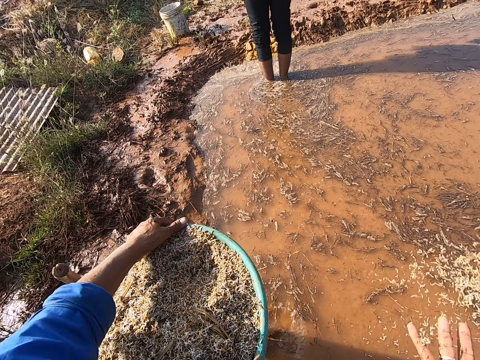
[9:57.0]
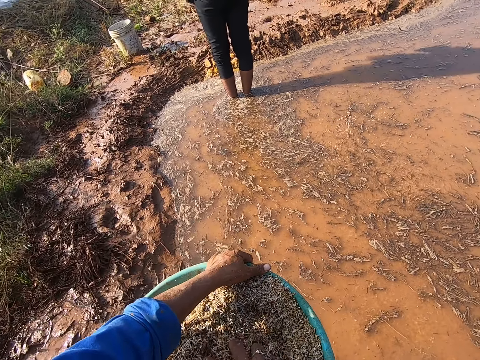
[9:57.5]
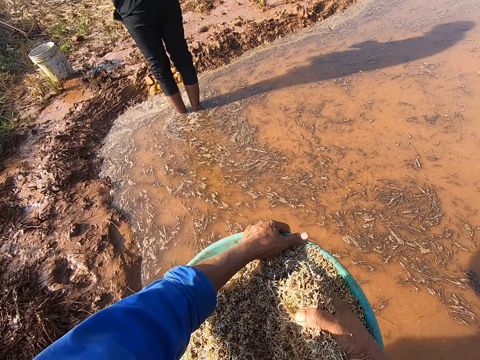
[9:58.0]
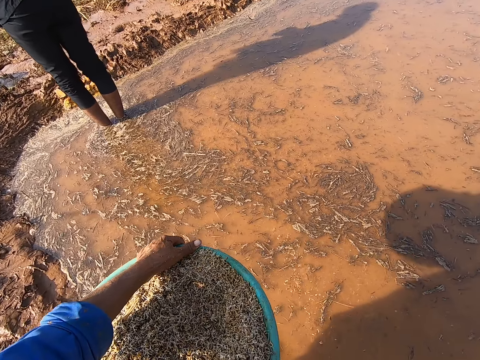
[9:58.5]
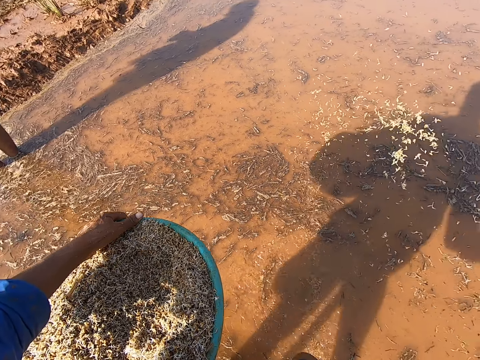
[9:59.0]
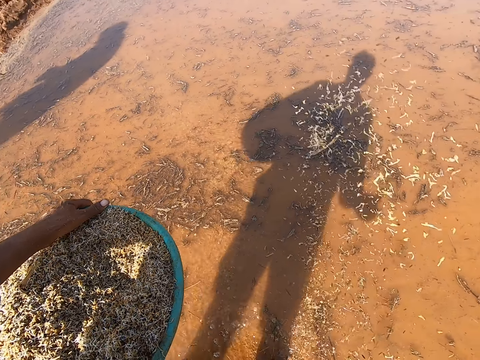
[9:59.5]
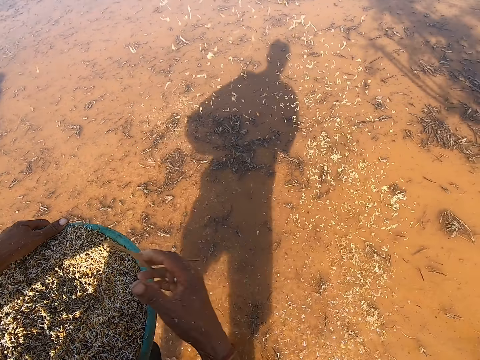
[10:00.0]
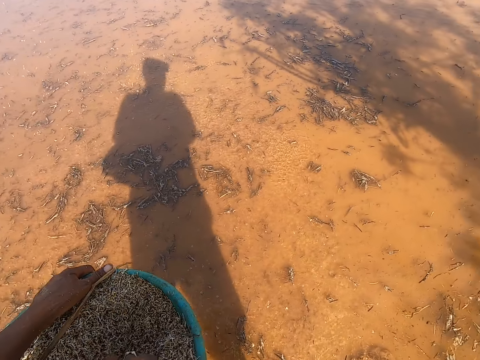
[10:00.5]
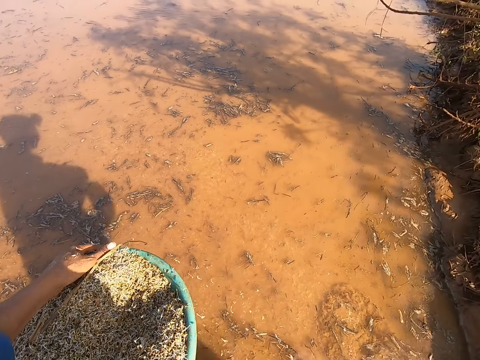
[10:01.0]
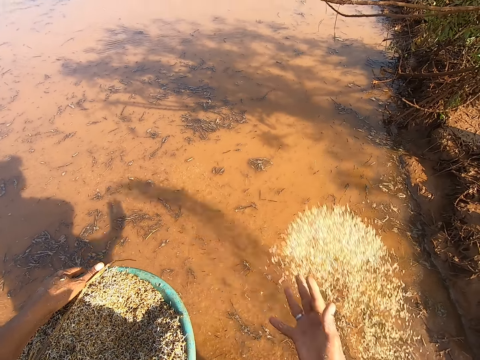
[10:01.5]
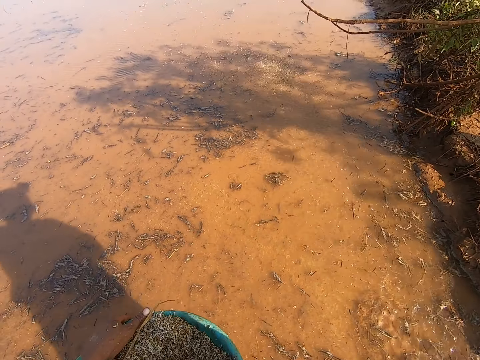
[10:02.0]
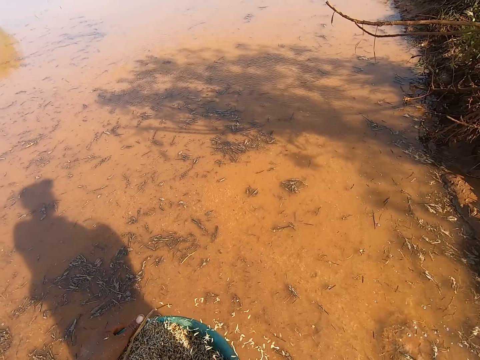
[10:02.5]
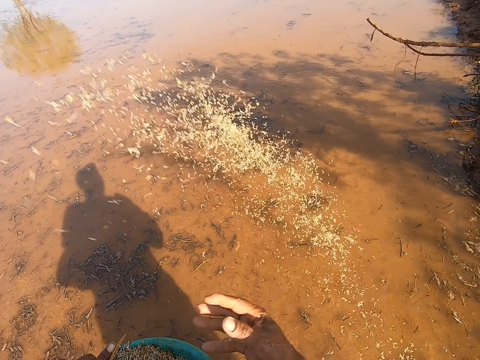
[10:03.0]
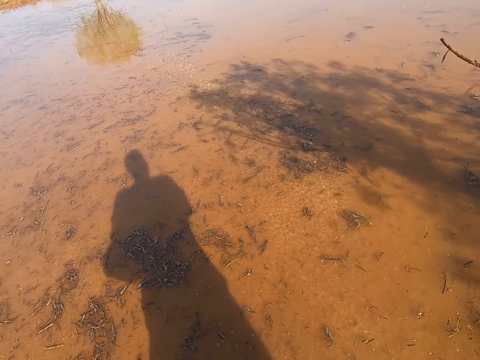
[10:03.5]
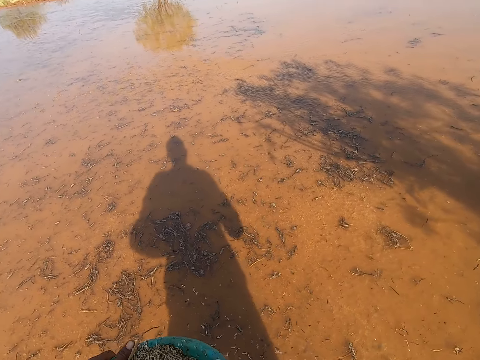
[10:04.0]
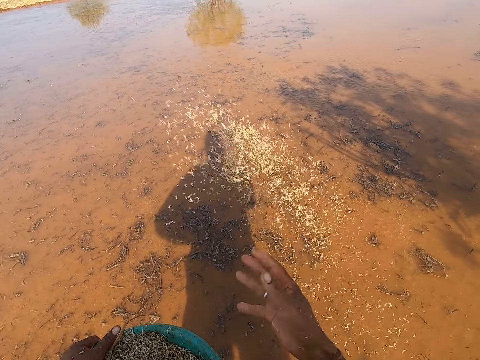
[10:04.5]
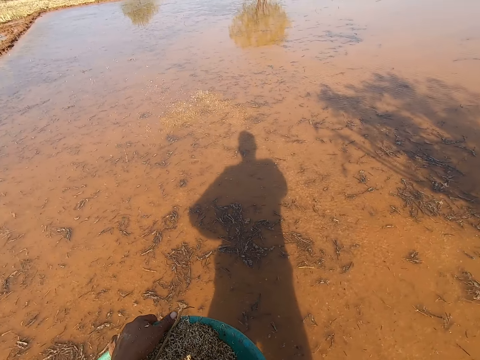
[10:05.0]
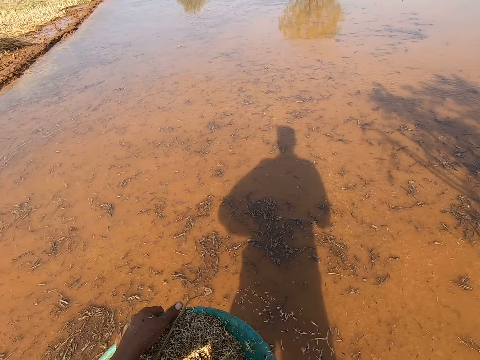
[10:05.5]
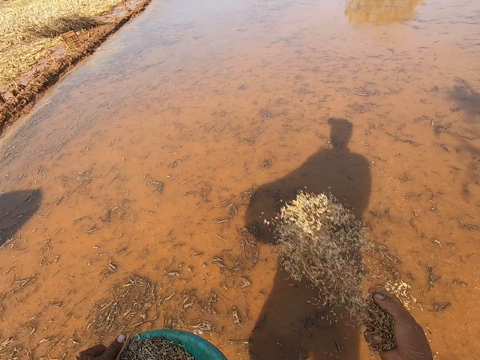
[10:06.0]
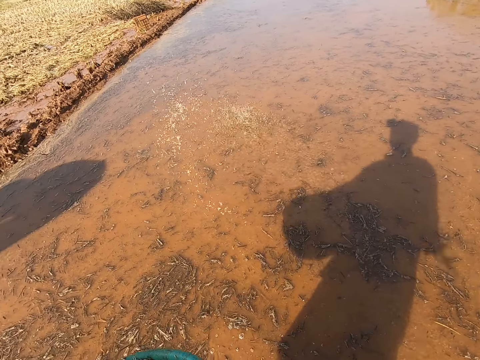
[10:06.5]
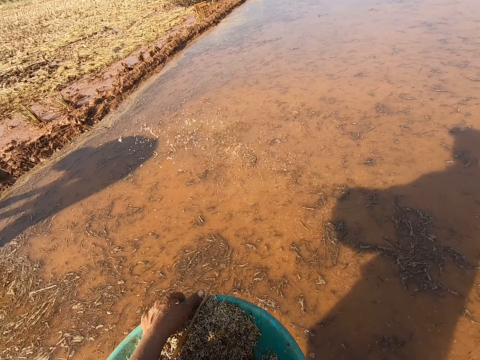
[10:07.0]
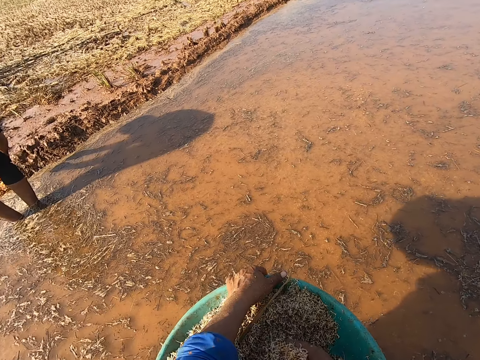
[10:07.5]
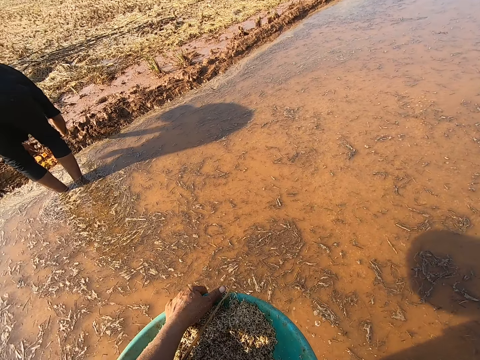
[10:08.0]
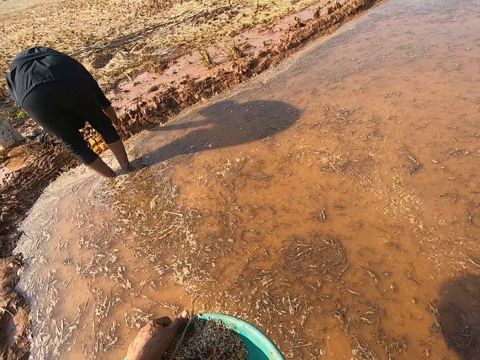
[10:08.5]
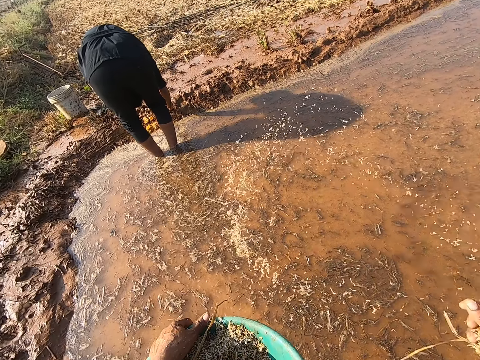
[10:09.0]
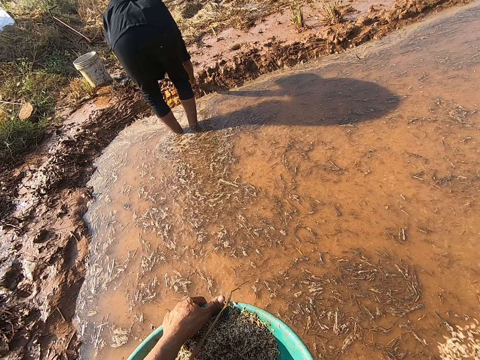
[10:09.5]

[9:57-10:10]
The camera wearer scoops some barley straw from the bowl in his left hand with his right hand. He sprinkles the barley straw from his right hand into the pond. He scoops some barley straw from the bowl in his left hand with his right hand. He sprinkles the barley straw from his right hand into the pond. He scoops some barley straw from the bowl in his left hand with his right hand. He sprinkles the barley straw from his right hand into the pond. He sprinkles some barley straw from his right hand into the pond. He scoops some barley straw from the bowl in his left hand with his right hand. He sprinkles the barley straw from his right hand into the pond. He scoops some barley straw from the bowl in his left hand with his right hand. He sprinkles the barley straw from his right hand into the pond.

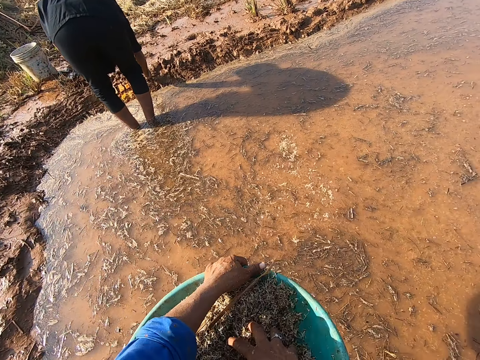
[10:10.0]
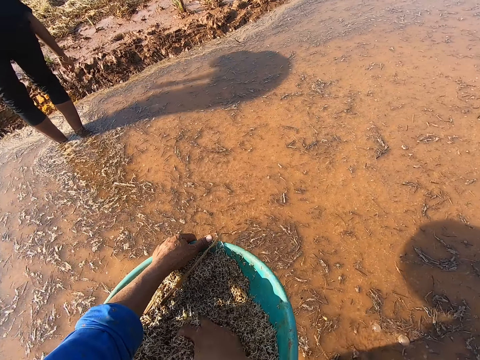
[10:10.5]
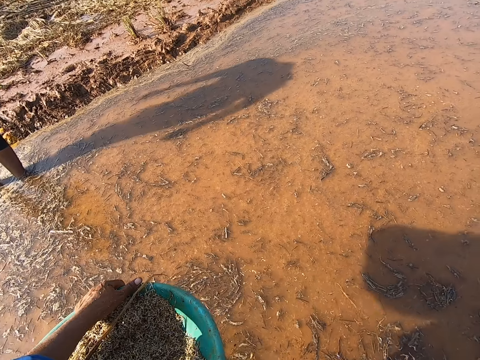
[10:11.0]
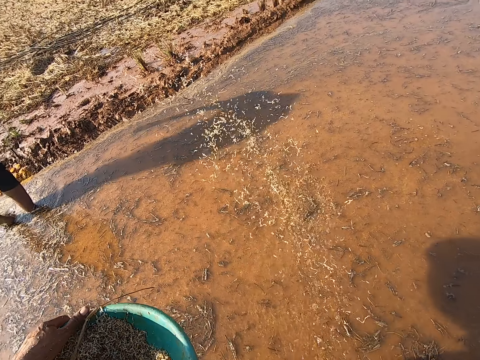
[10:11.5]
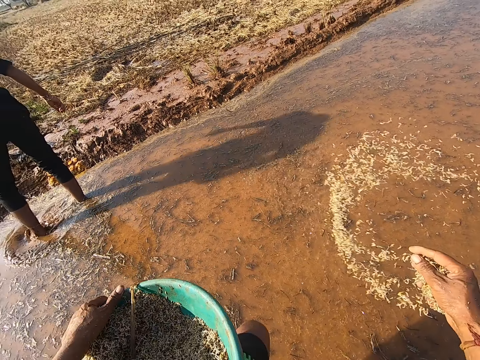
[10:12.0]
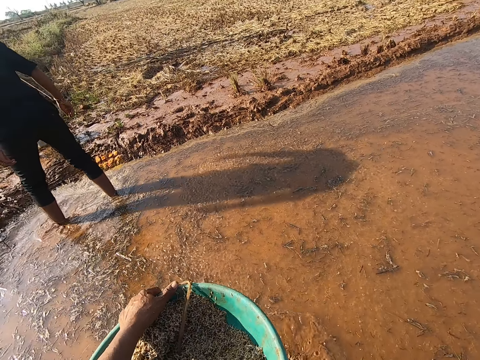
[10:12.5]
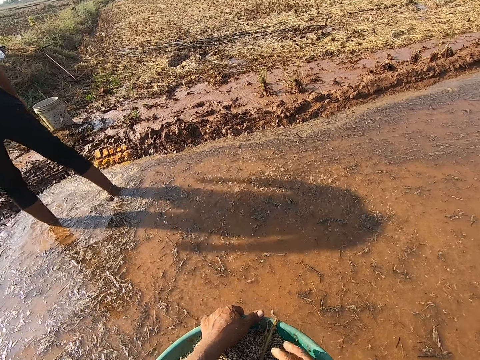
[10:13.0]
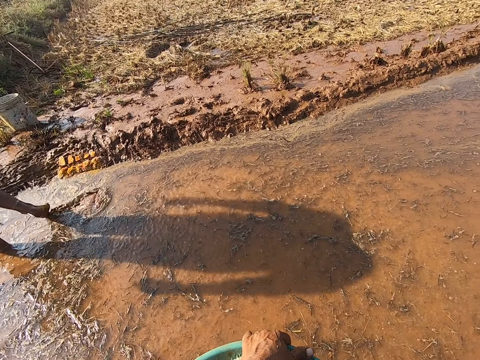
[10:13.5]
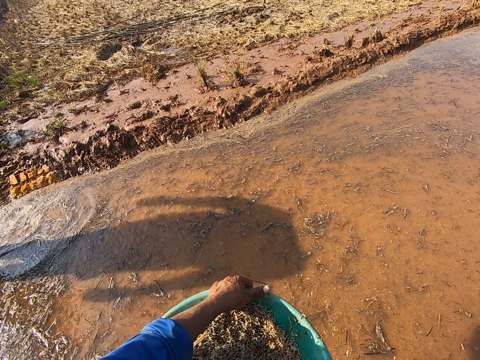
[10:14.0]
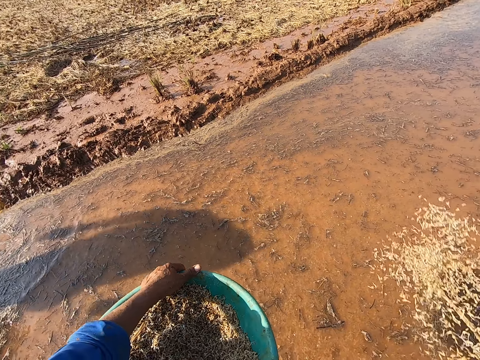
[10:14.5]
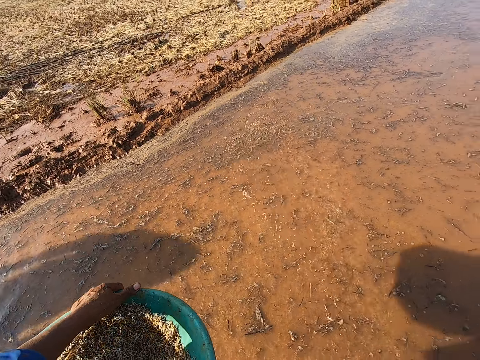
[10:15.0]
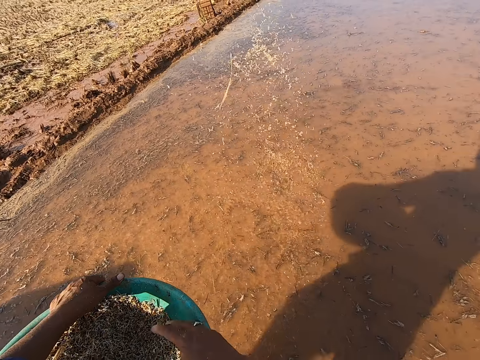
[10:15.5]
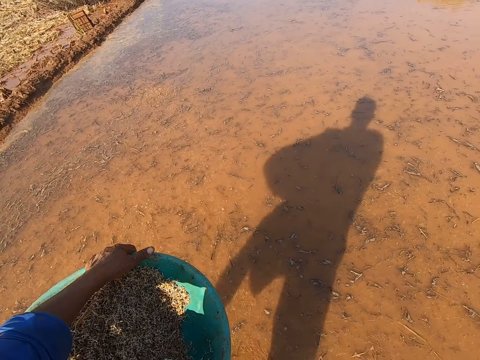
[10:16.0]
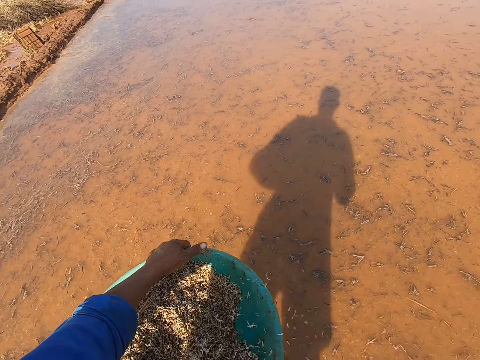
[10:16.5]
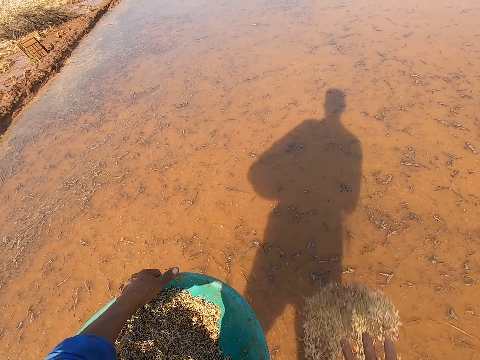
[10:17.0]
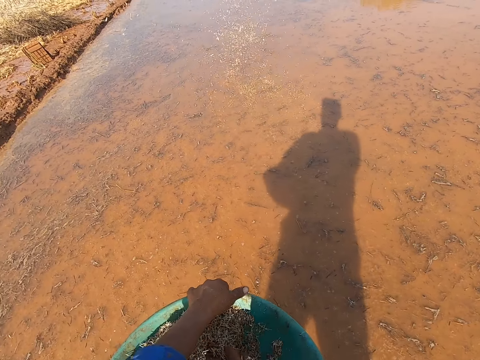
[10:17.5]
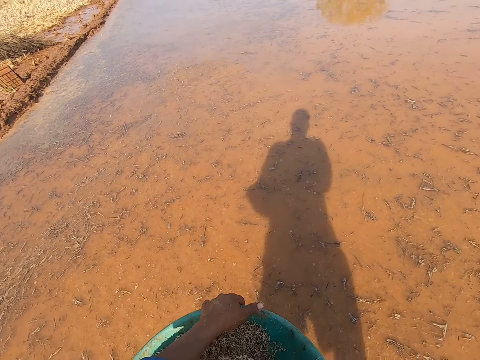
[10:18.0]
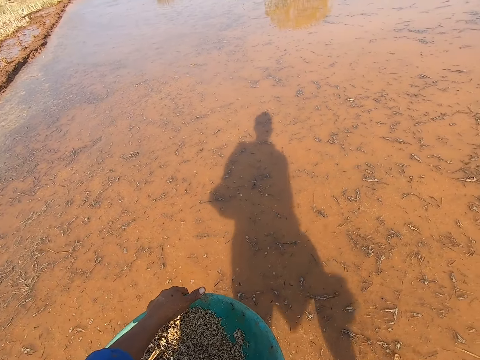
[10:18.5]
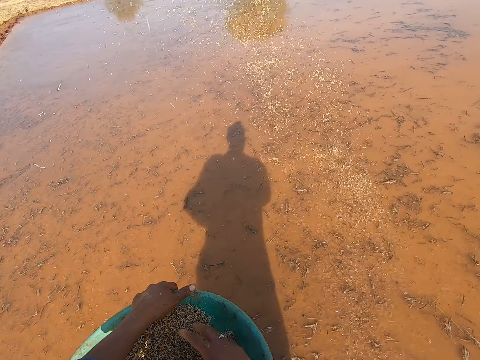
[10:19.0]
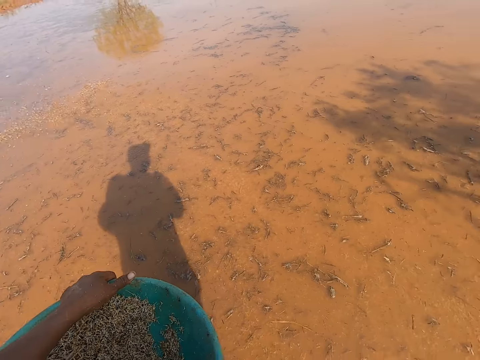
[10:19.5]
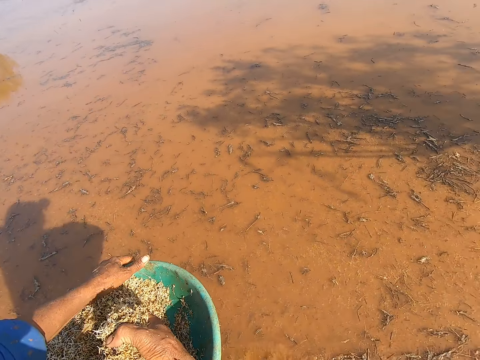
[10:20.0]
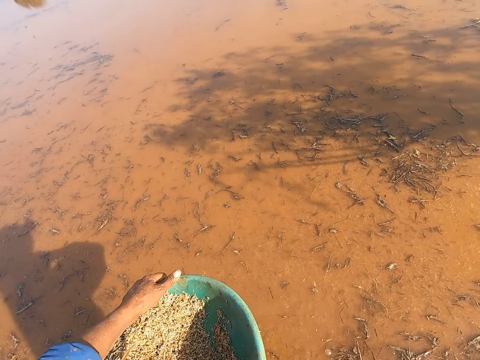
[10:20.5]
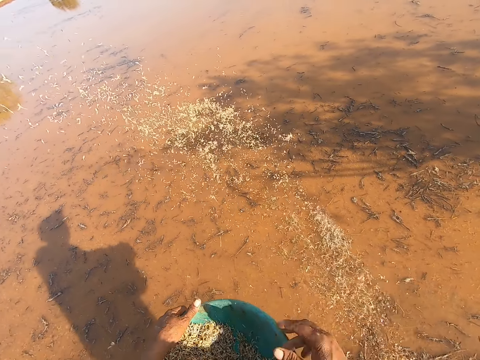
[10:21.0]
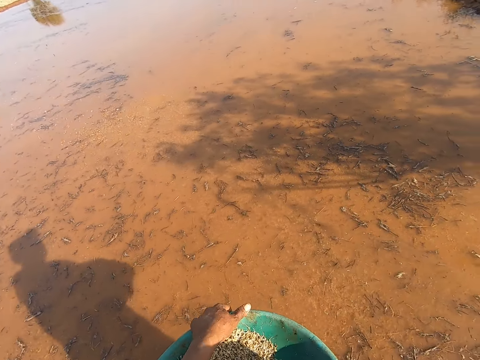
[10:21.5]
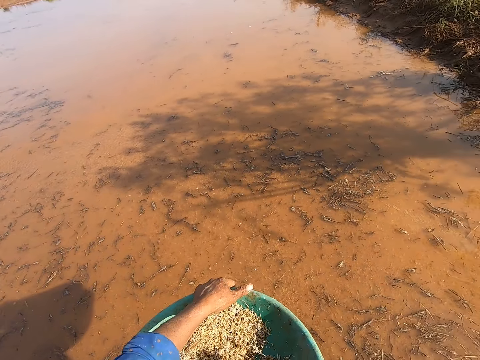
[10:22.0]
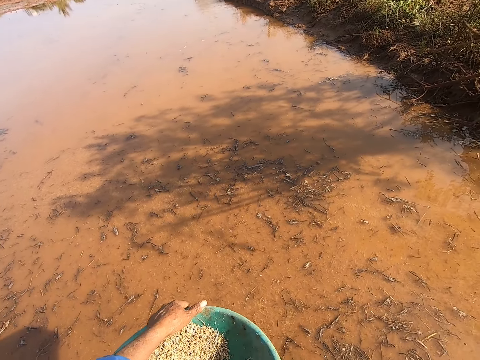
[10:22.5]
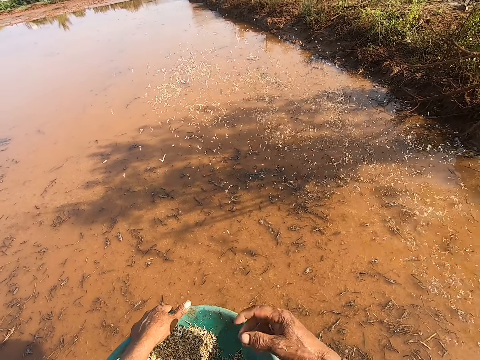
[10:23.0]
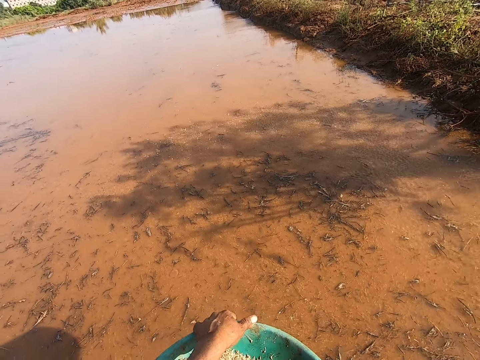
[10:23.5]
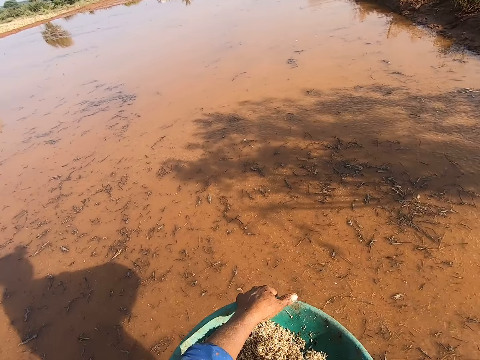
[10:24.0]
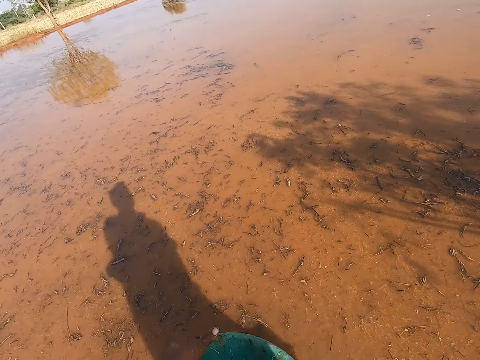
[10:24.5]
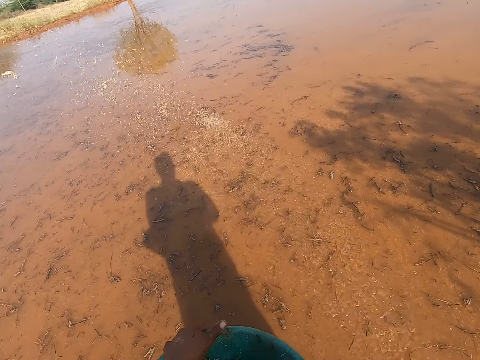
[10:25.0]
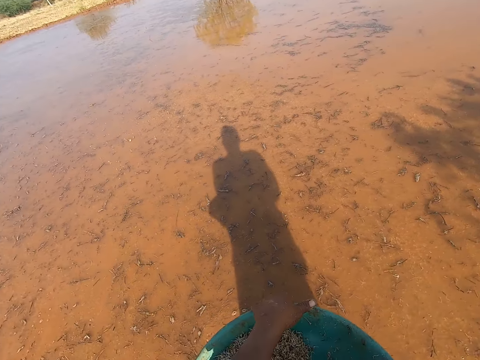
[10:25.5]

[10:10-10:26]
The camera wearer scoops some barley straw from the bowl in his left hand with his right hand. He sprinkles the barley straw from his right hand into the pond. He picks something with his right hand. He throws something with his right hand. He picks something with his right hand. He throws something with his right hand. He scoops some barley straw from the bowl in his left hand with his right hand. The man converses with the camera wearer. The camera wearer sprinkles the barley straw from his right hand into the pond. He scoops some barley straw from the bowl in his left hand with his right hand. He sprinkles the barley straw from his right hand into the pond. He scoops some barley straw from the bowl in his left hand with his right hand. He sprinkles the barley straw from his right hand into the pond. He picks something with his right hand.
